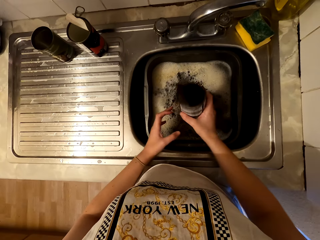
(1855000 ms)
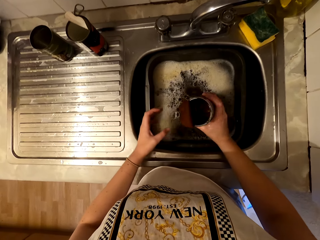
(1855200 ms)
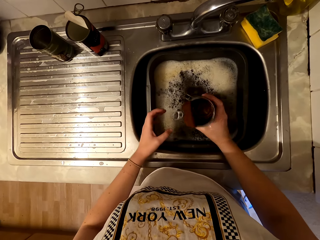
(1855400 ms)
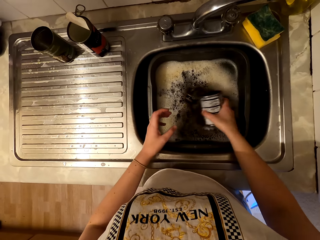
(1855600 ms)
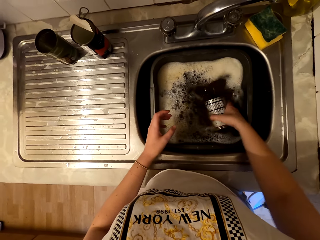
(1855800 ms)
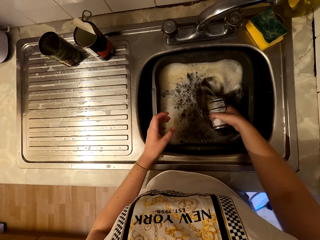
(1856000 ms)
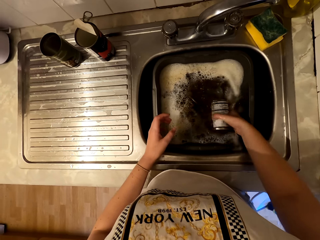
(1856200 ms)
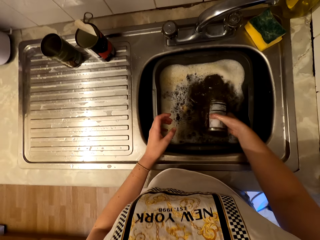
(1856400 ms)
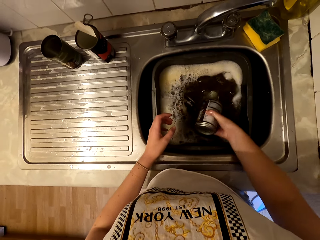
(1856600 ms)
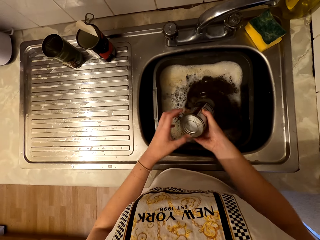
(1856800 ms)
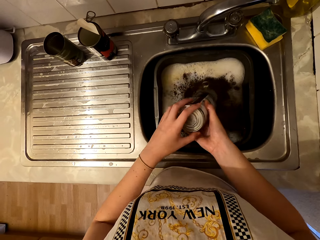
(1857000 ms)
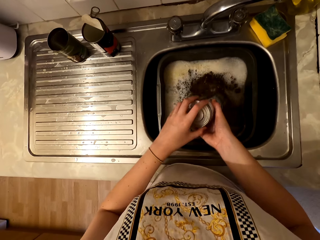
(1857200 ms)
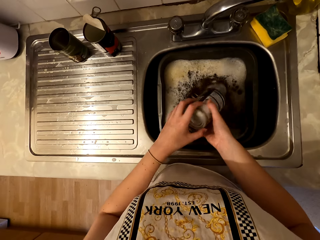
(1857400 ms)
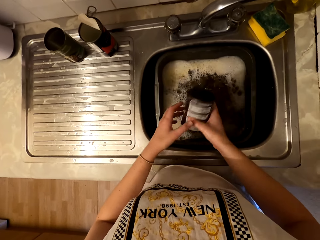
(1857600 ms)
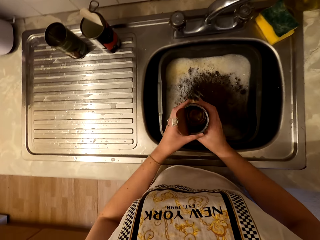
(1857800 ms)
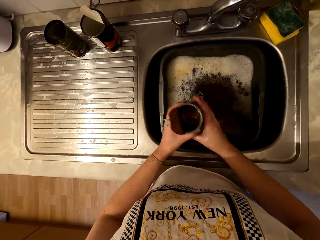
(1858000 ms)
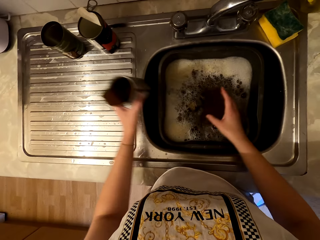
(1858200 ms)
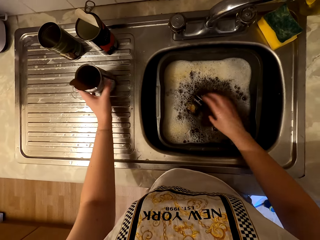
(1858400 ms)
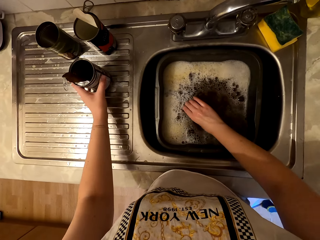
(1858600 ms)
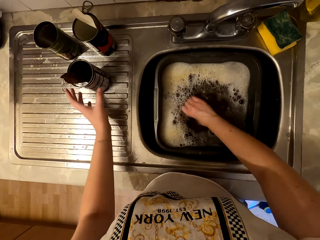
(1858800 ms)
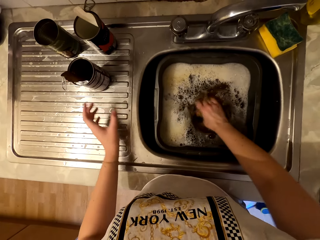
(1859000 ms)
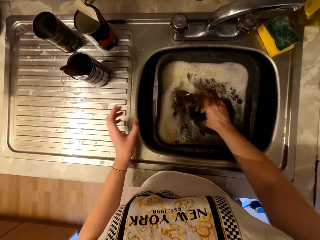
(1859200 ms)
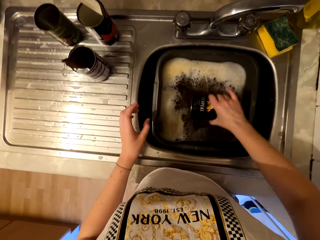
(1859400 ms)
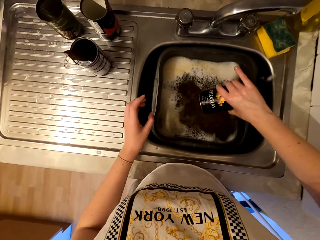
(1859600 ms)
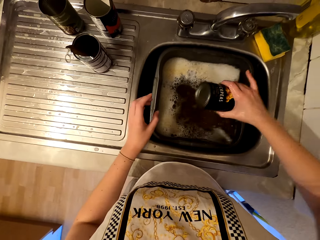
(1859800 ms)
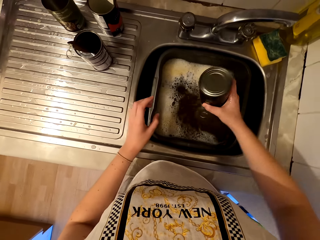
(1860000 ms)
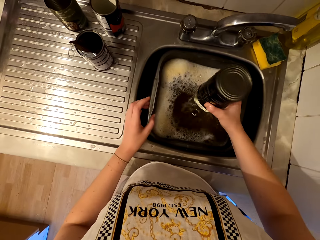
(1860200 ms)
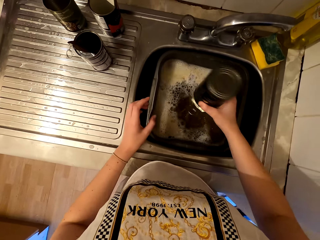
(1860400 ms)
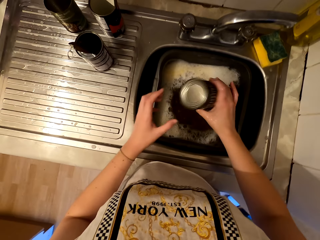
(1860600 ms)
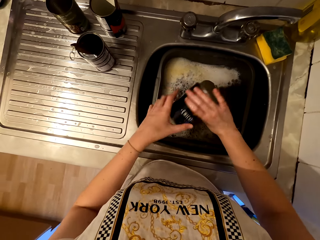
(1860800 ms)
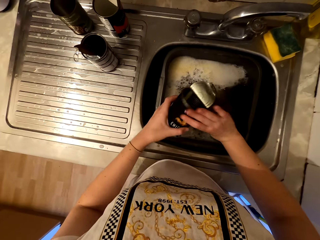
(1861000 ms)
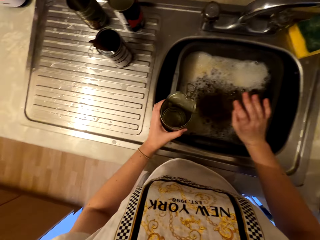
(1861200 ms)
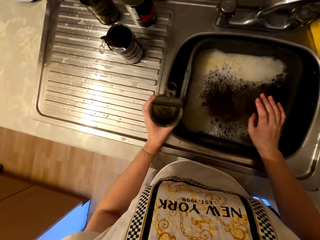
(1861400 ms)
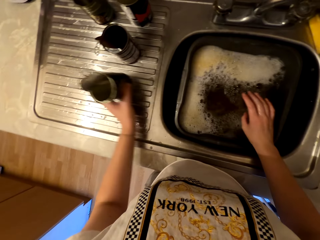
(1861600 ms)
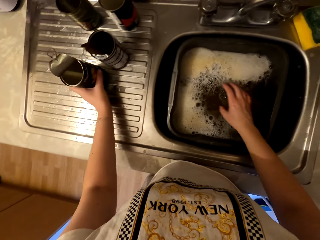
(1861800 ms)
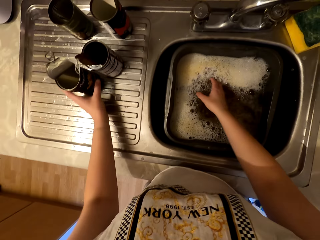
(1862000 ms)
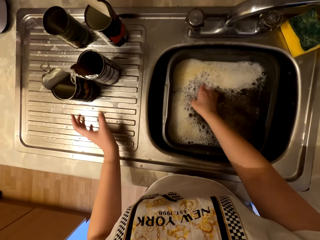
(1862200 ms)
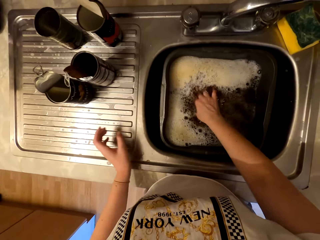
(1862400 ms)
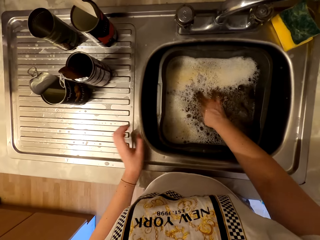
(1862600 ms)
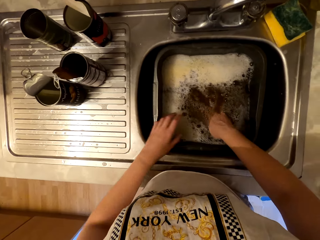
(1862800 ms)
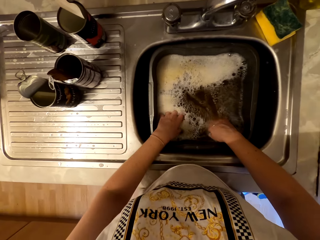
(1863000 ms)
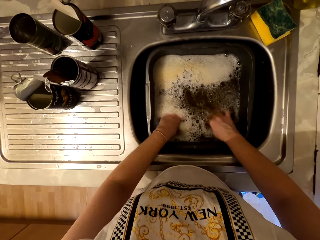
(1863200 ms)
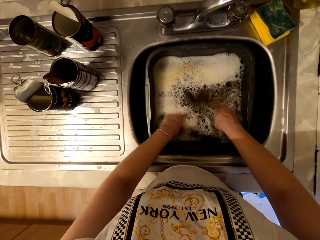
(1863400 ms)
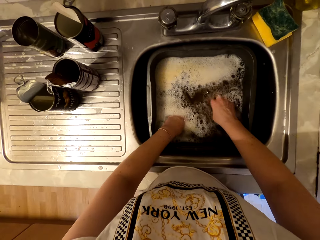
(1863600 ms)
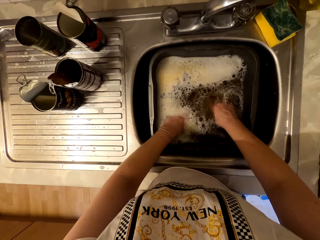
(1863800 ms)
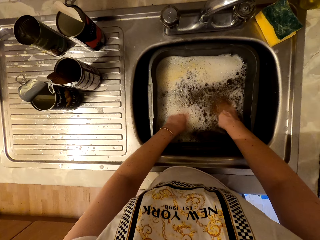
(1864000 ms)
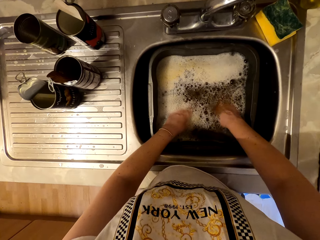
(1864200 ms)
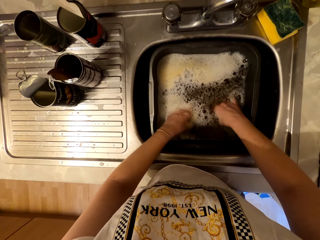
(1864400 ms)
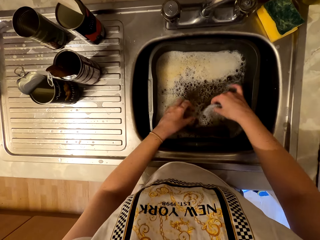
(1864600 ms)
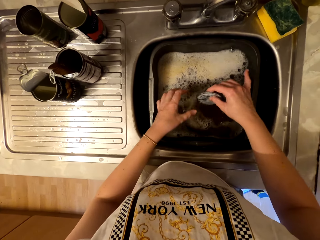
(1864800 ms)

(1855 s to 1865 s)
The camera wearer places the container on the sink top. They clean the container in the sink. They place the container on the sink top.

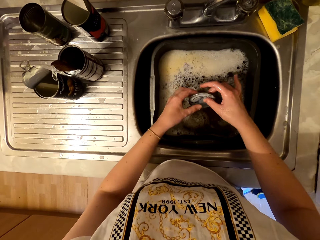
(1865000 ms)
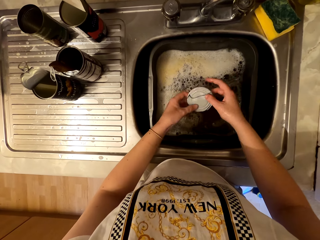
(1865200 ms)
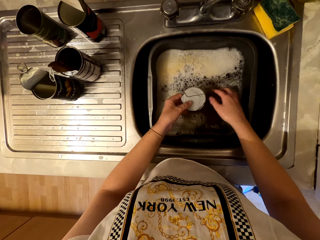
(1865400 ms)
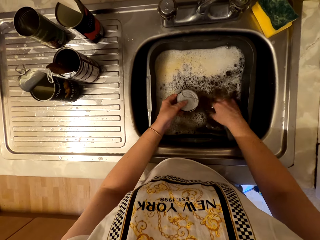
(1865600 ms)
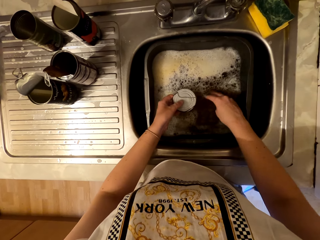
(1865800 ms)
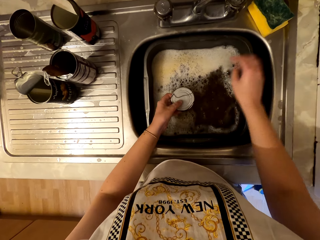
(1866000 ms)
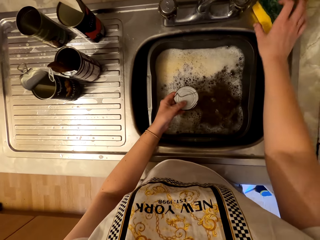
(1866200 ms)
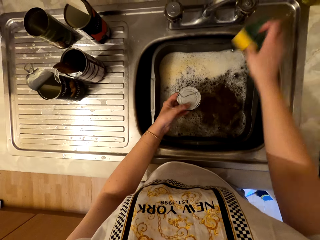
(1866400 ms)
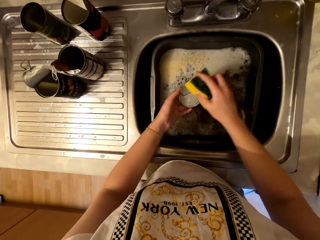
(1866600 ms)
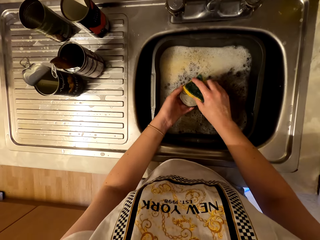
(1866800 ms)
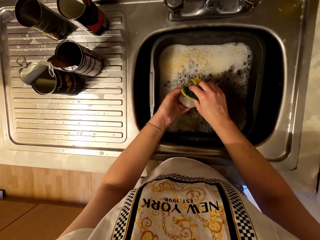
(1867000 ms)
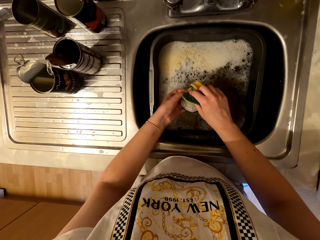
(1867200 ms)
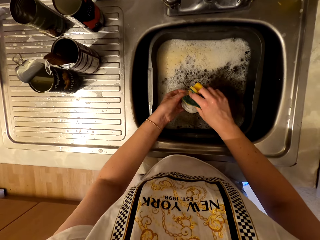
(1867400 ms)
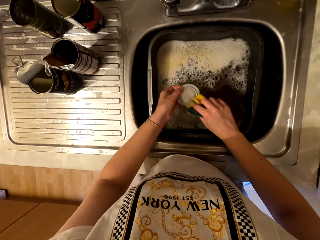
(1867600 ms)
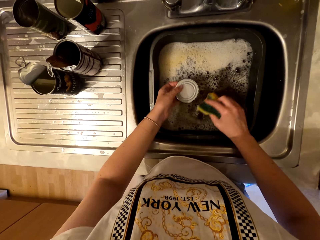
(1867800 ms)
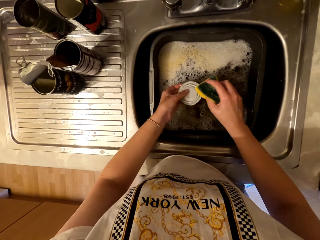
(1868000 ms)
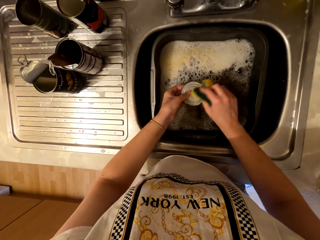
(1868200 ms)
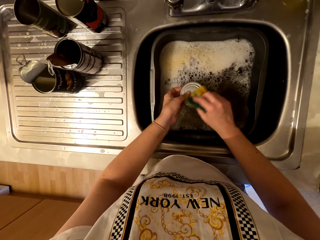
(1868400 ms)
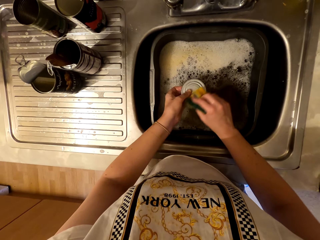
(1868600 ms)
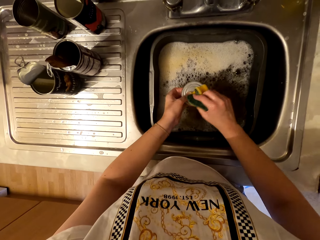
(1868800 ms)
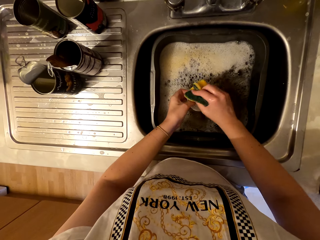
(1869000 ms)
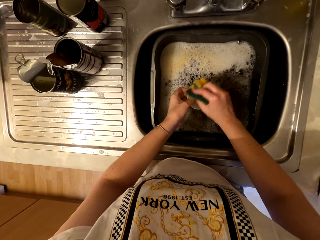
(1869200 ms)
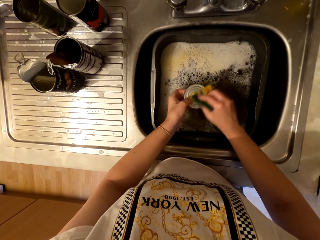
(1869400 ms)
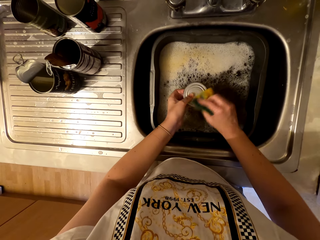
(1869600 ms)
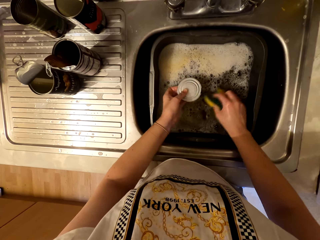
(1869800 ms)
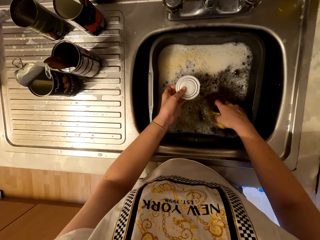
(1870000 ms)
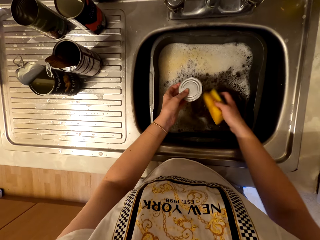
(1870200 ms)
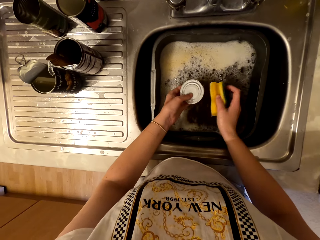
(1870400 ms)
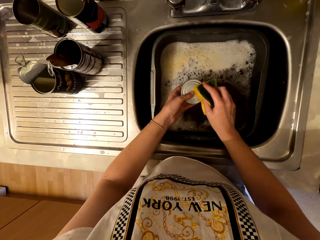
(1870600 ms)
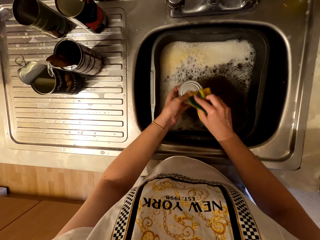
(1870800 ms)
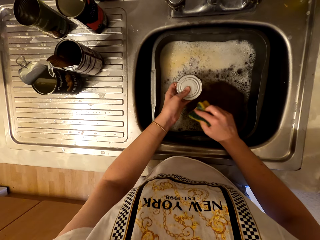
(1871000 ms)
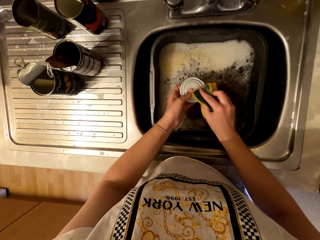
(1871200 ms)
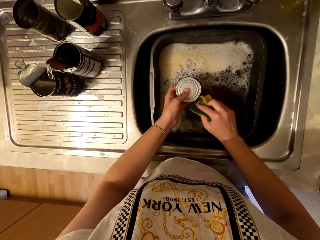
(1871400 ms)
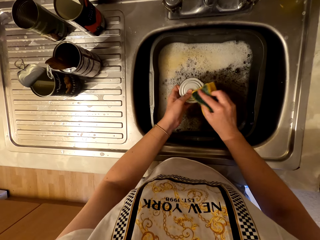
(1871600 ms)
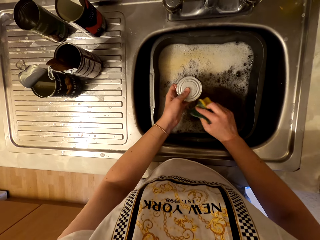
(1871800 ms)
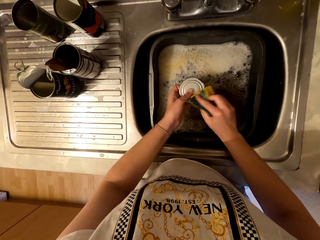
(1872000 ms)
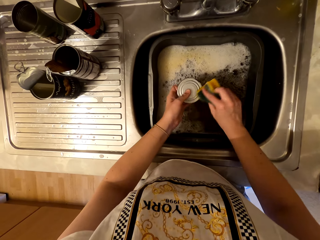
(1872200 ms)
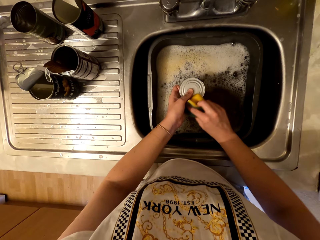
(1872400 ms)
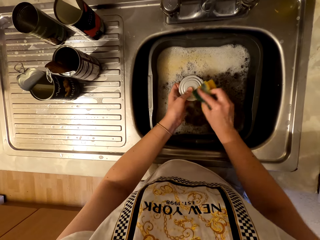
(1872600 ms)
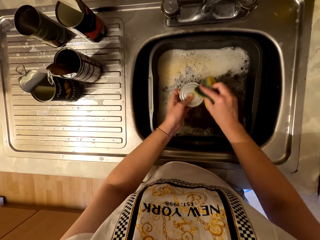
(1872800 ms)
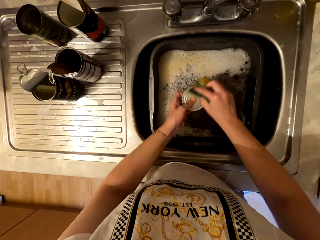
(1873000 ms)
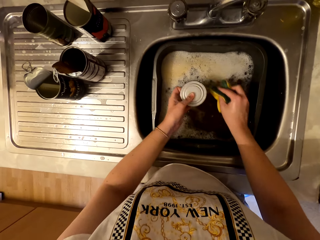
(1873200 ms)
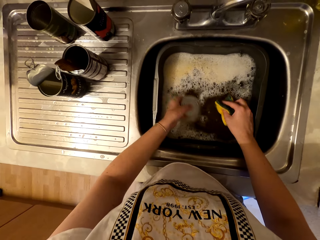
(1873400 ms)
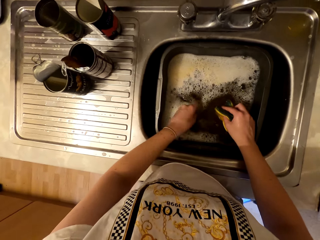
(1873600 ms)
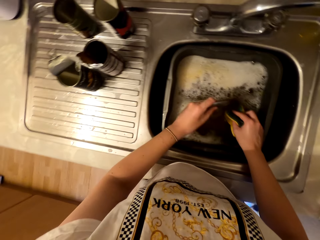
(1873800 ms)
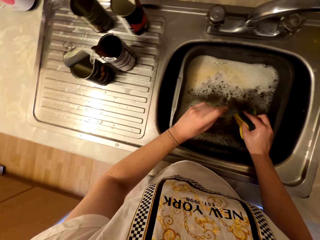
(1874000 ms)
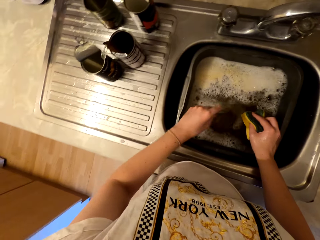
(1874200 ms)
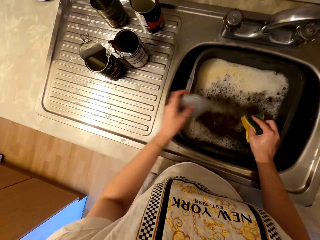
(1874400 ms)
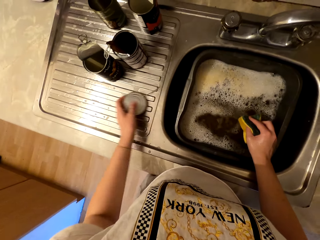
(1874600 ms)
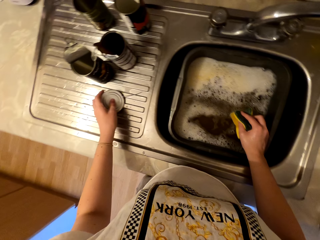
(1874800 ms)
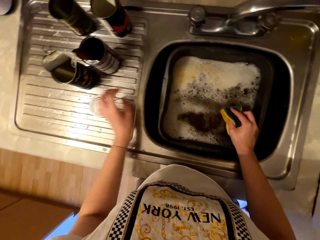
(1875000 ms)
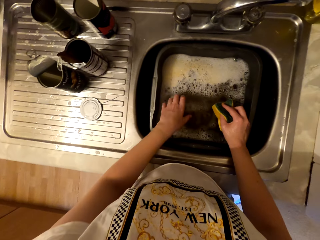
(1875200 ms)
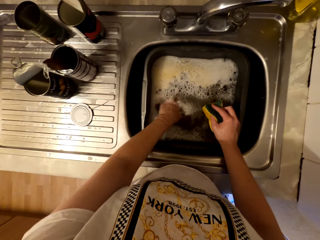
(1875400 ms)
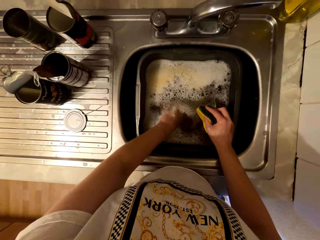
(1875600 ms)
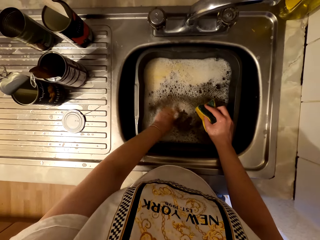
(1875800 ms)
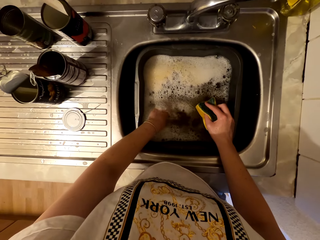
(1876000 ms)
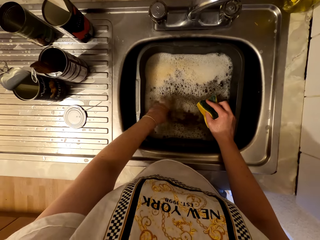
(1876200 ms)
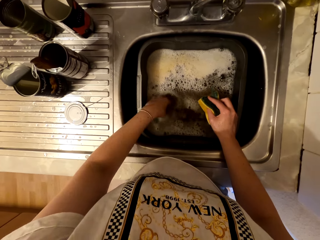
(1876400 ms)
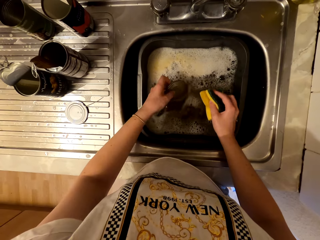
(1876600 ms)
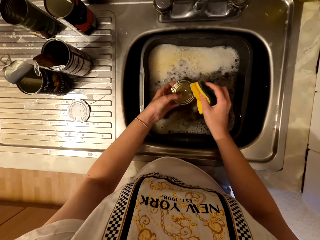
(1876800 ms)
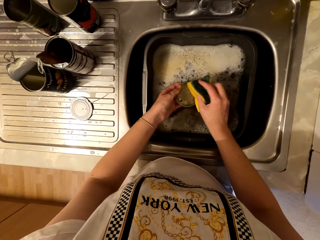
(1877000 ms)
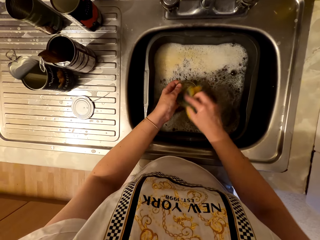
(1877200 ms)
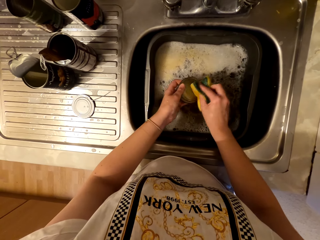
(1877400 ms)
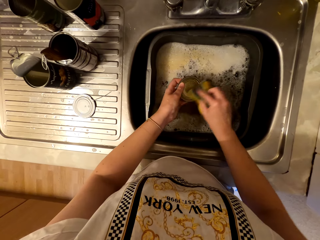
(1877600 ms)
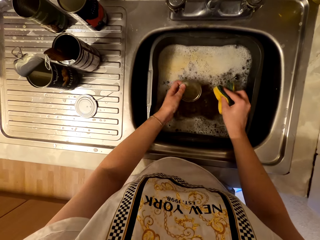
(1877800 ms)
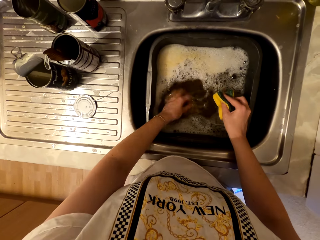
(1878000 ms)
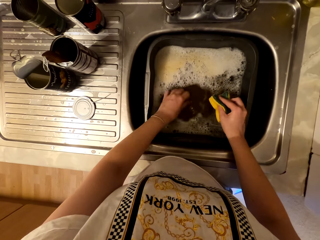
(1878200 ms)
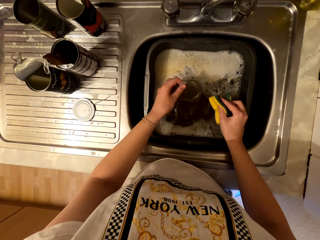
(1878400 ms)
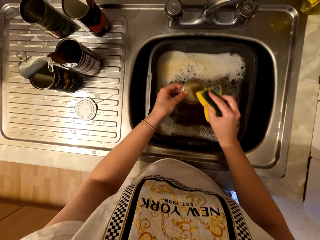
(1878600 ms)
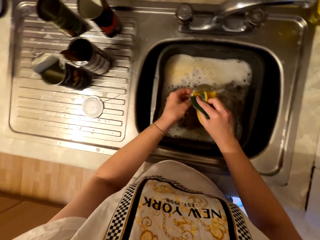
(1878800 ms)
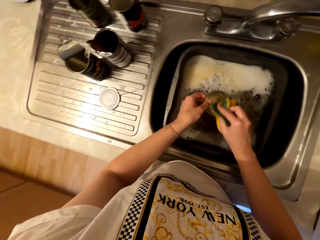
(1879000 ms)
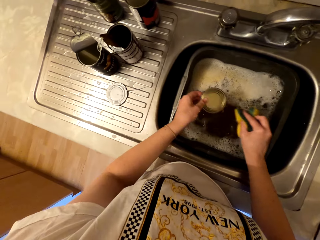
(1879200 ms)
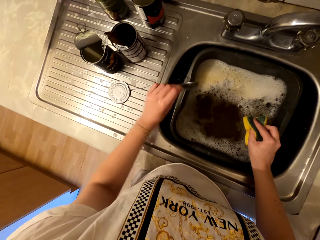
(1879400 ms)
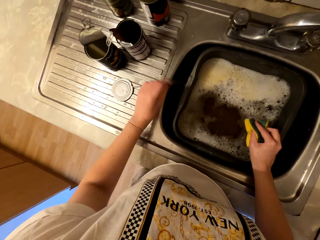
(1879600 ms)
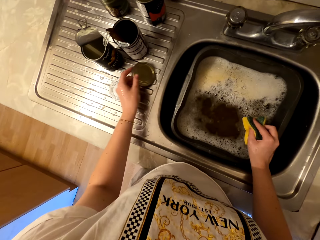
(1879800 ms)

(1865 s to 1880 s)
The camera wearer cleans the container lid. They pick up the cleaning sponge. They clean the container lid with the sponge. They drop the container lid on the sink top. They clean the container lid with the sponge.
